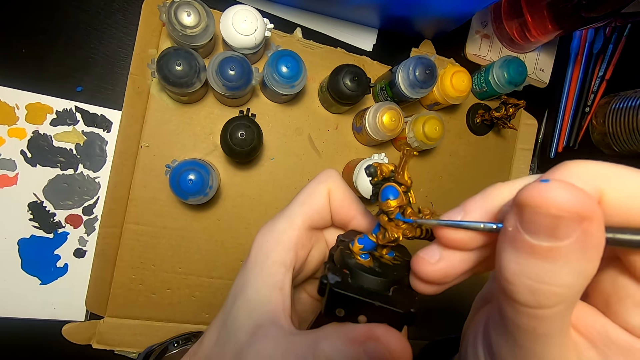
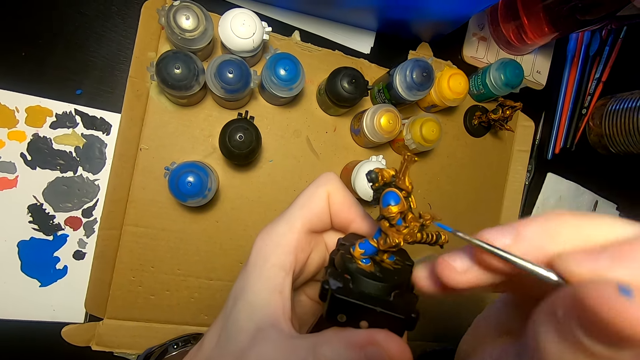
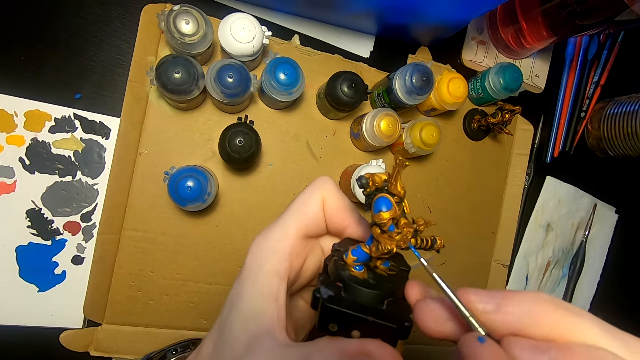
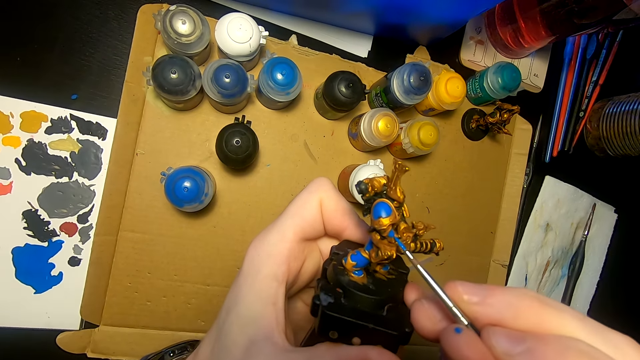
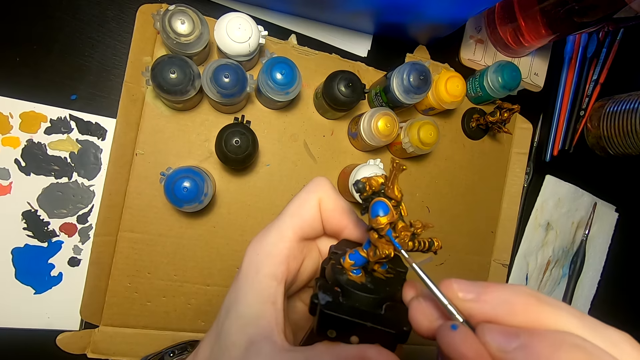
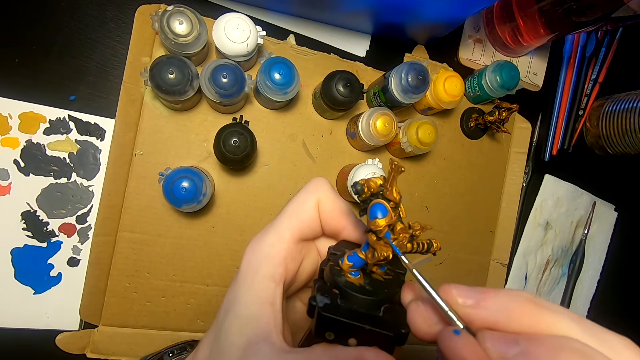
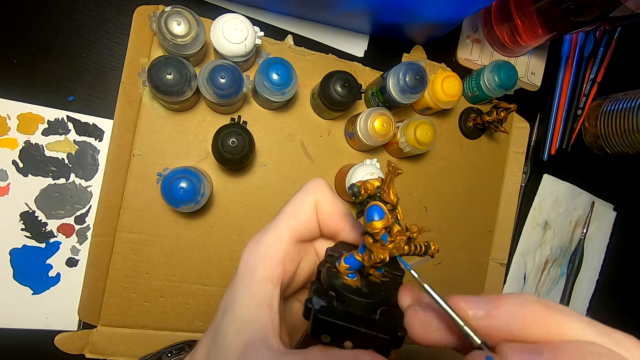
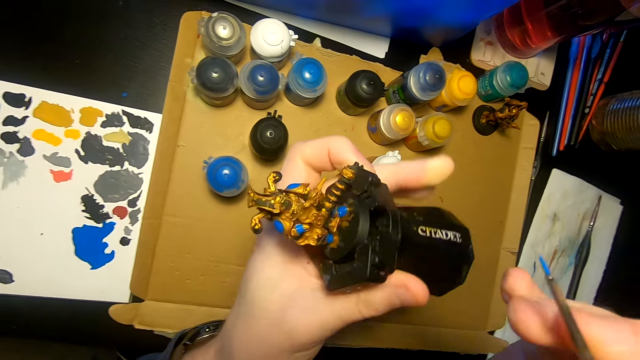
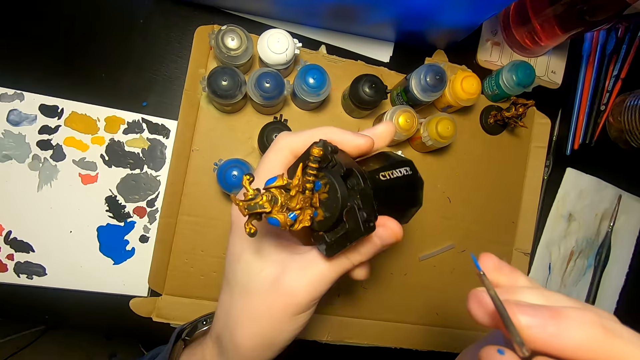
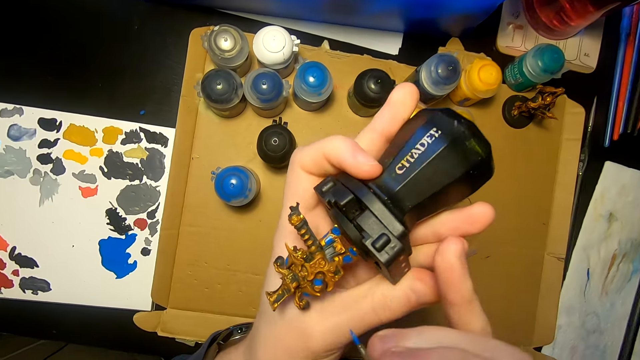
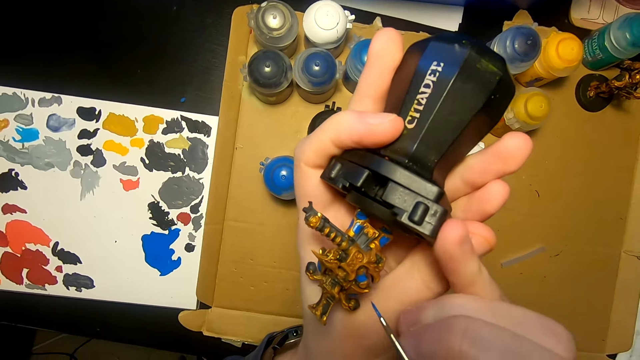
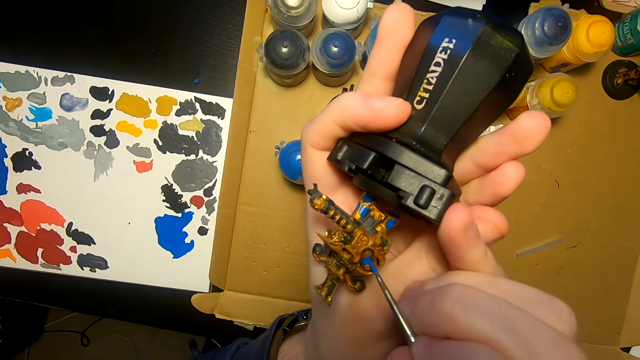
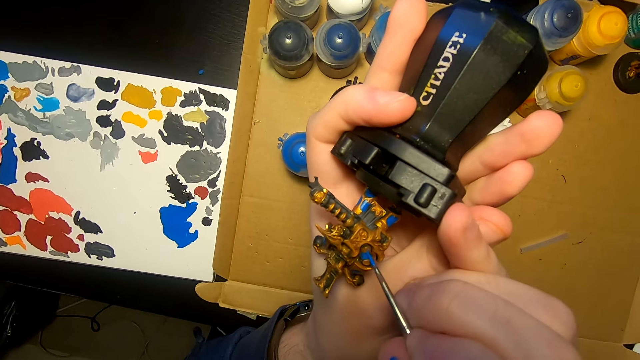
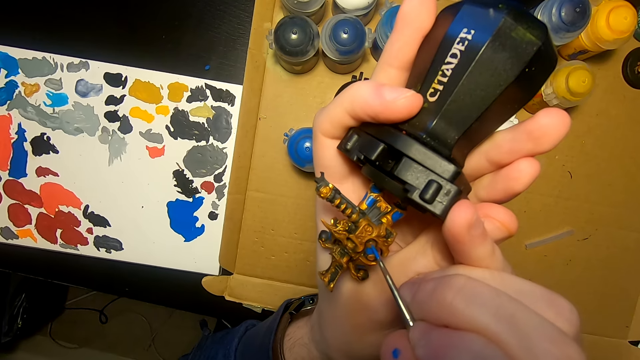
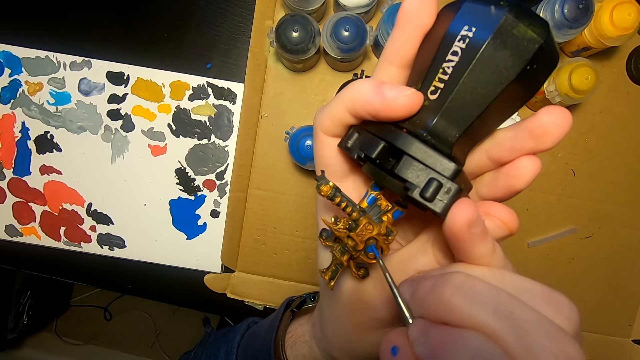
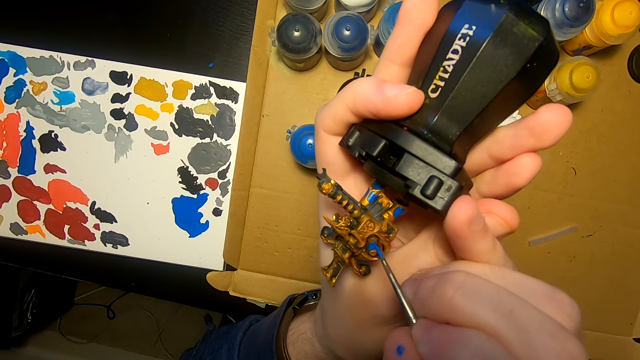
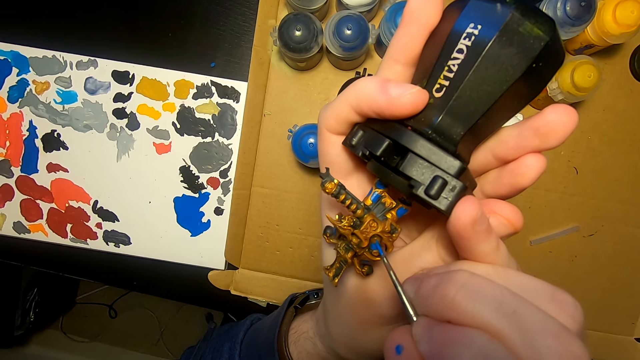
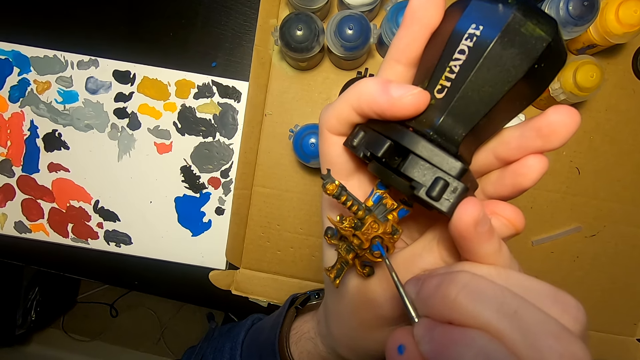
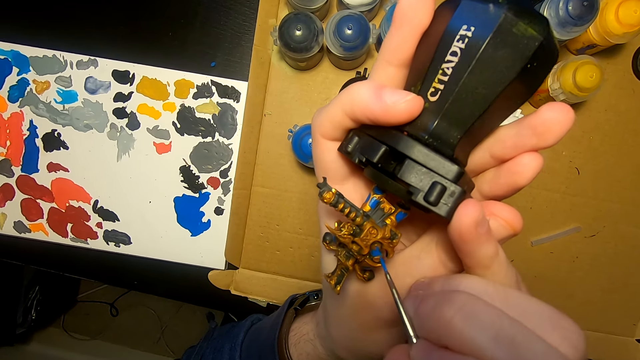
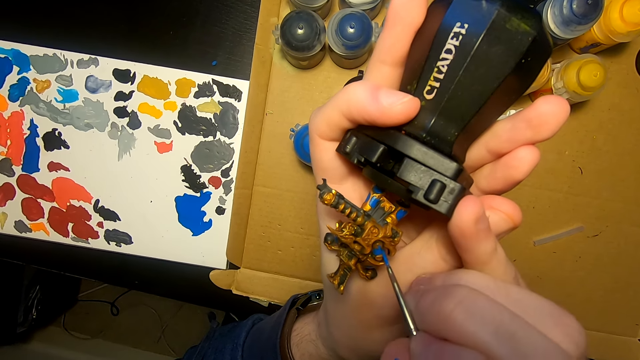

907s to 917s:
The camera wearer turns something. They apply paint on something.

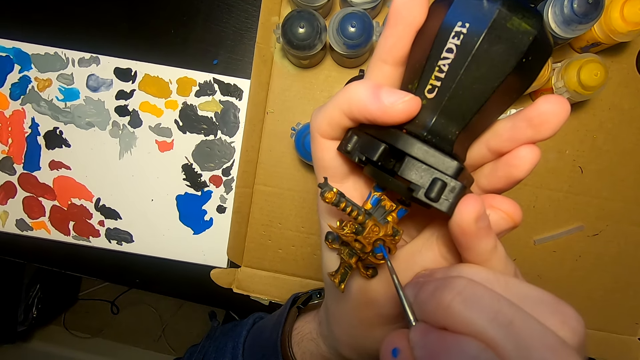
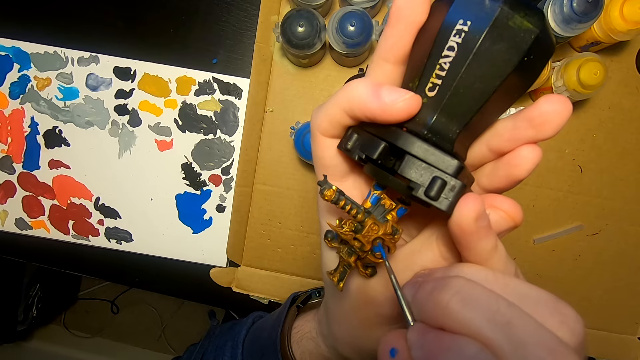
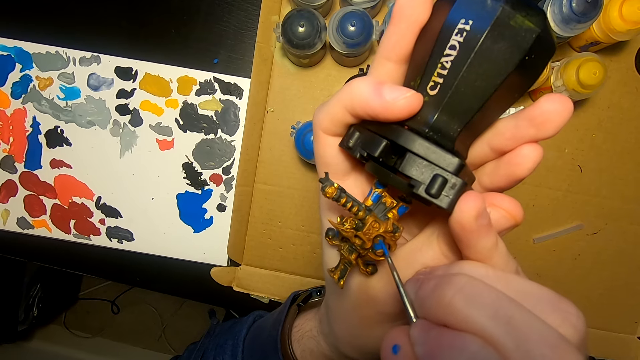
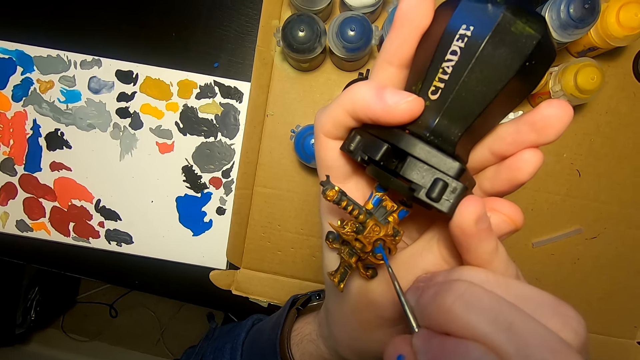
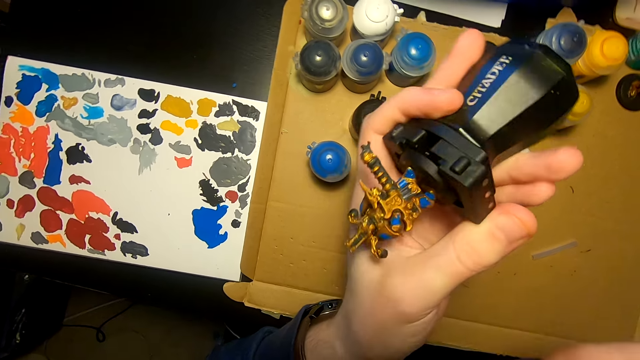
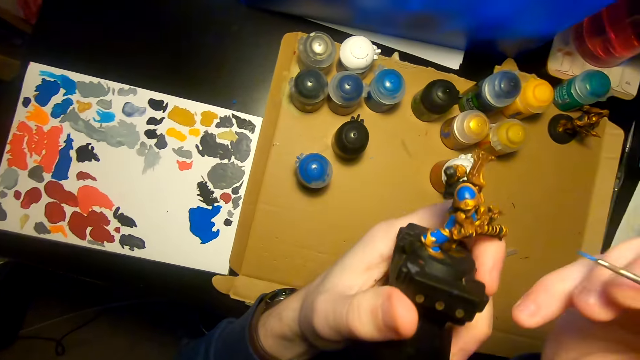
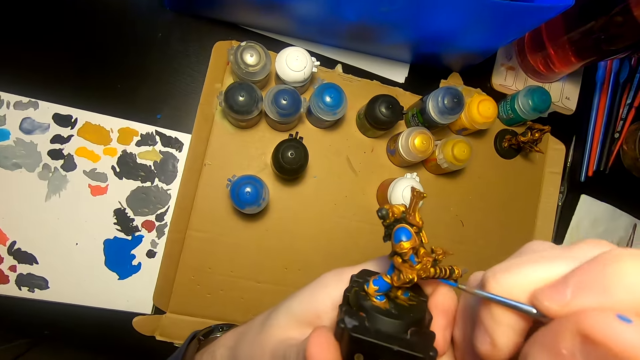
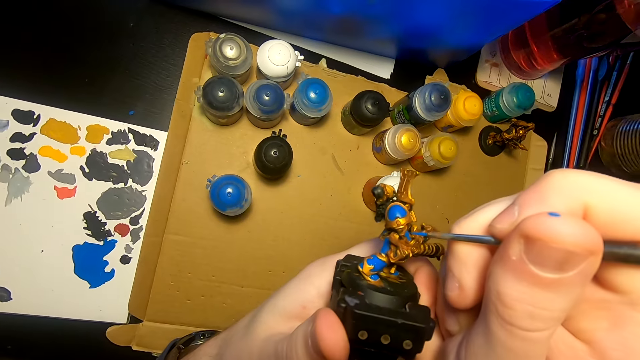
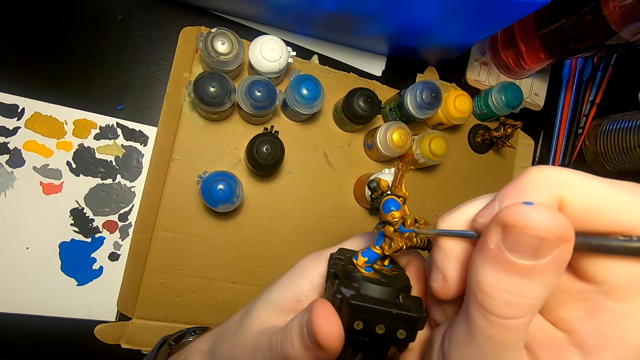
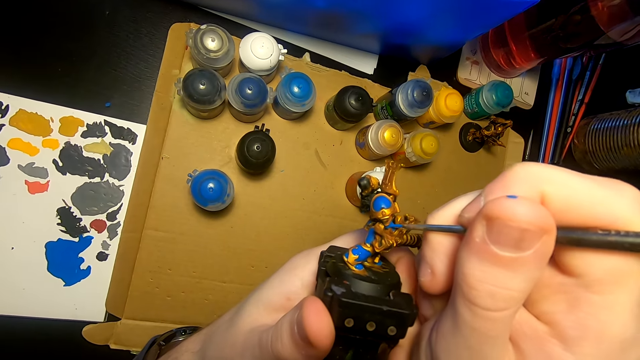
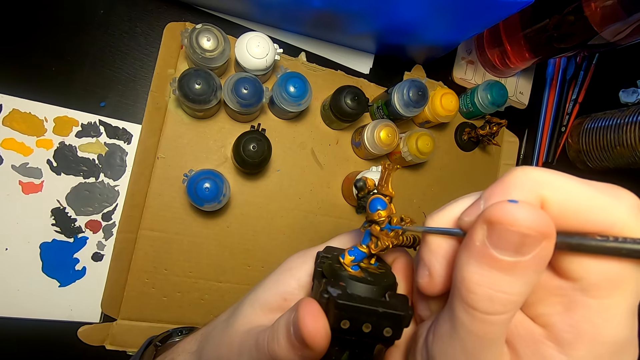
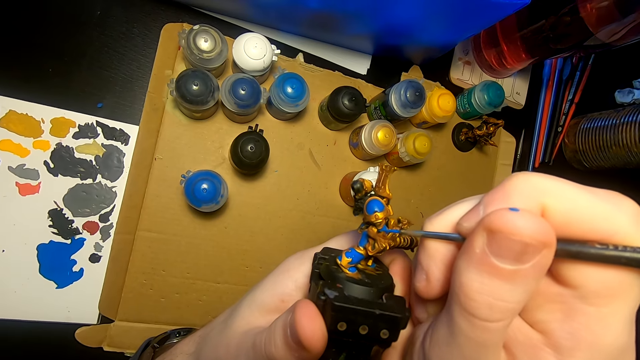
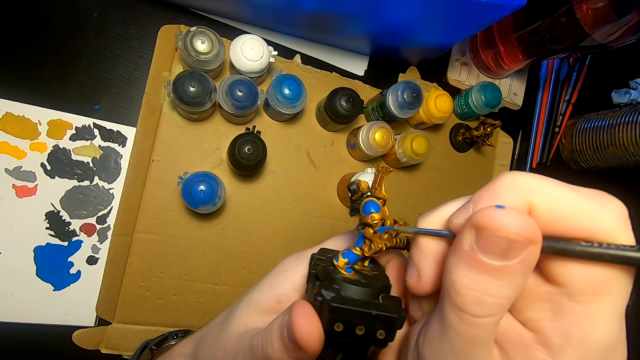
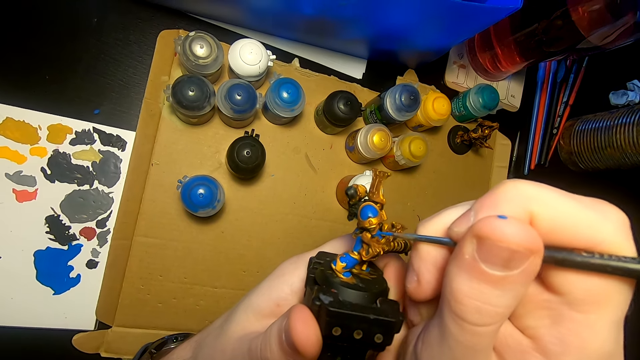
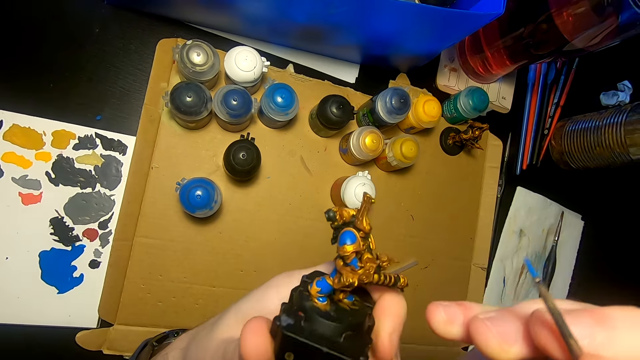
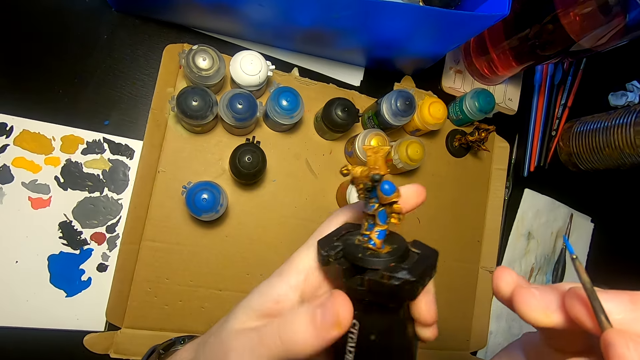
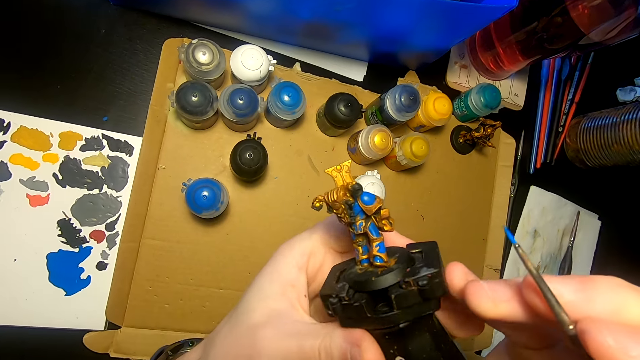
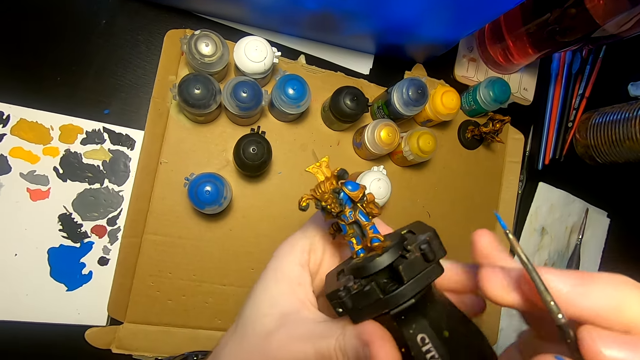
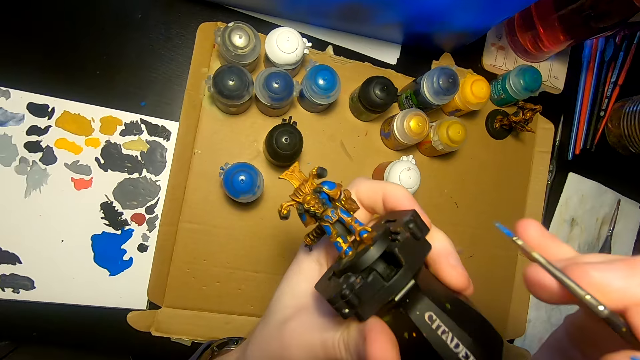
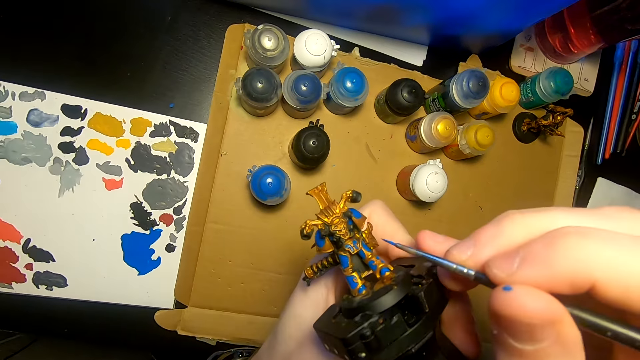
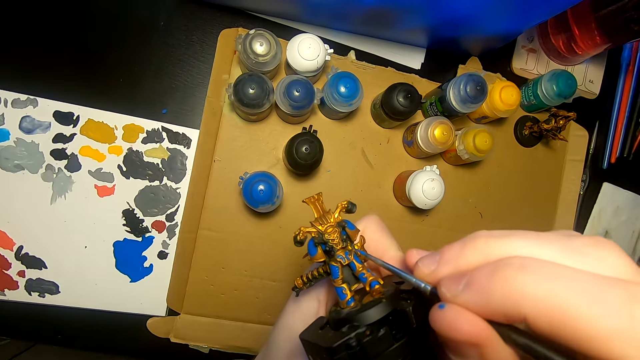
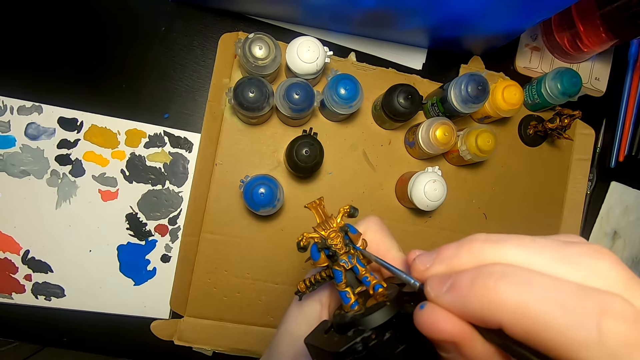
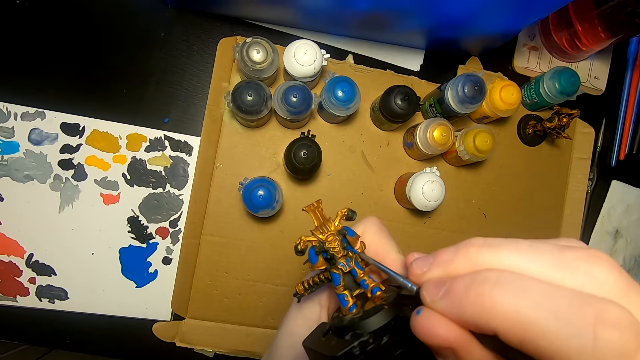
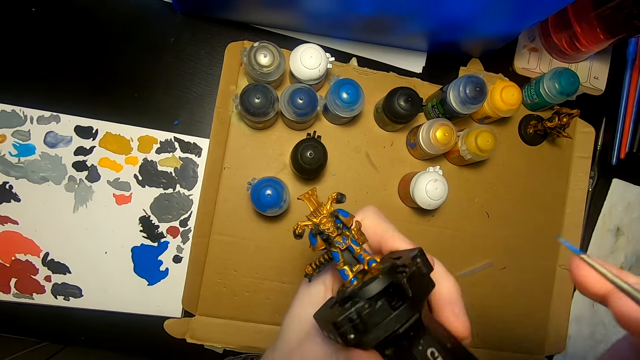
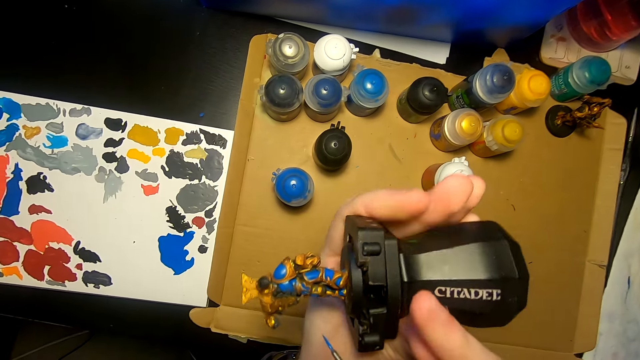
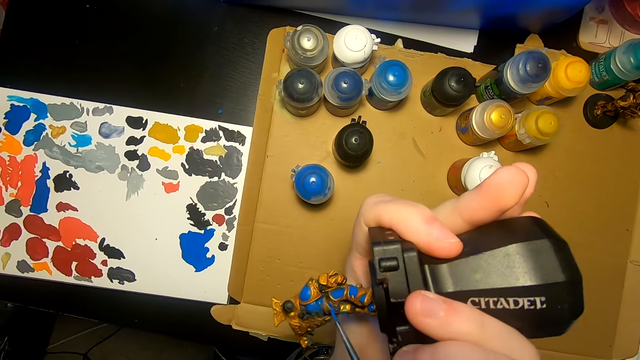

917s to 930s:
The camera wearer turns something. They apply paint on something. They turn something. They apply paint on something. They turn something.
